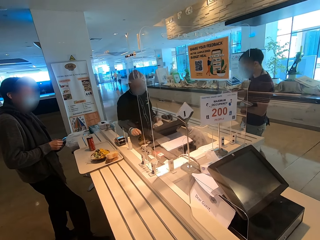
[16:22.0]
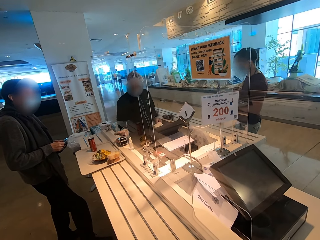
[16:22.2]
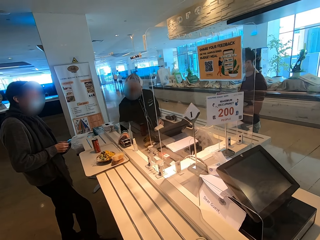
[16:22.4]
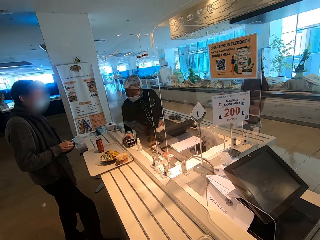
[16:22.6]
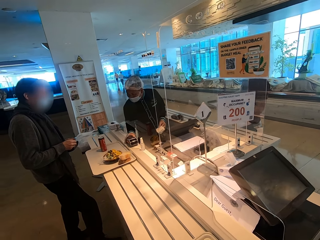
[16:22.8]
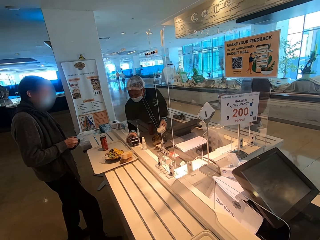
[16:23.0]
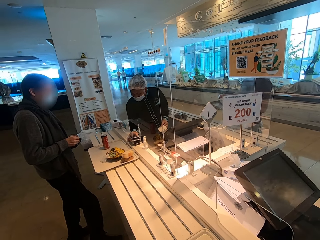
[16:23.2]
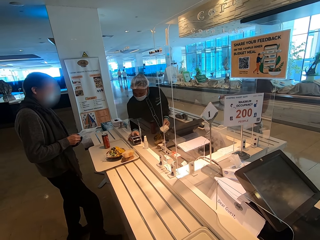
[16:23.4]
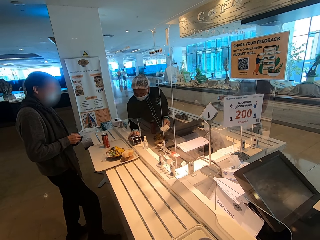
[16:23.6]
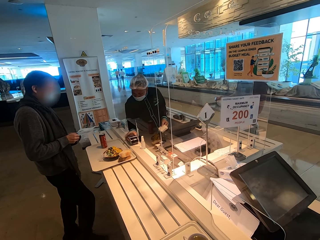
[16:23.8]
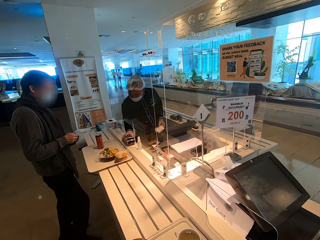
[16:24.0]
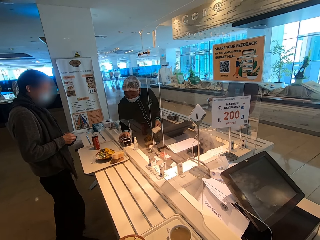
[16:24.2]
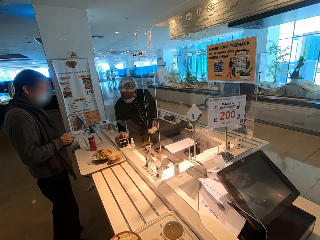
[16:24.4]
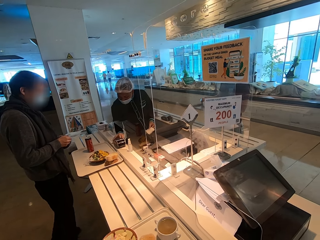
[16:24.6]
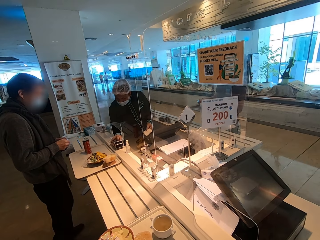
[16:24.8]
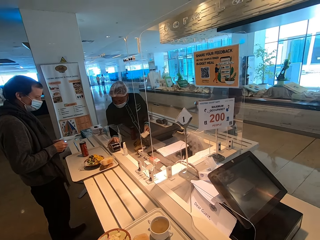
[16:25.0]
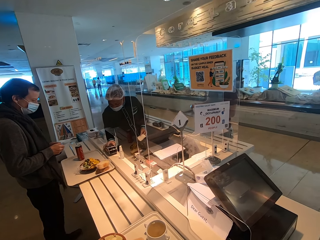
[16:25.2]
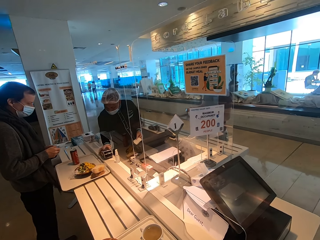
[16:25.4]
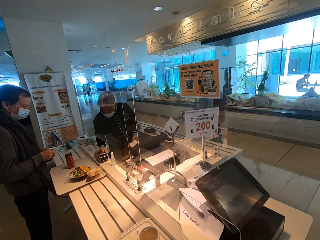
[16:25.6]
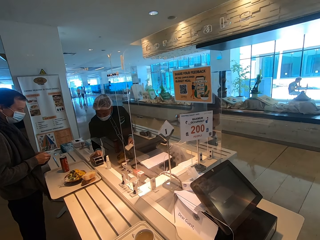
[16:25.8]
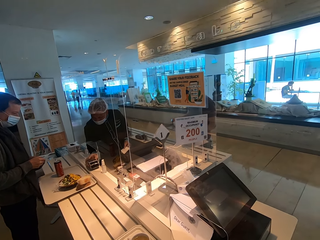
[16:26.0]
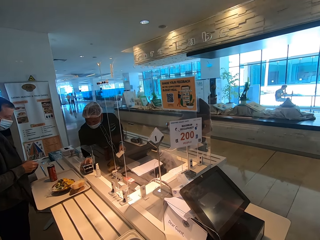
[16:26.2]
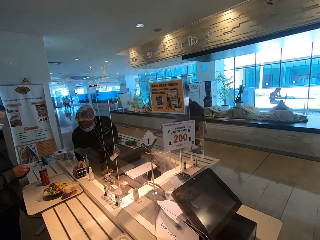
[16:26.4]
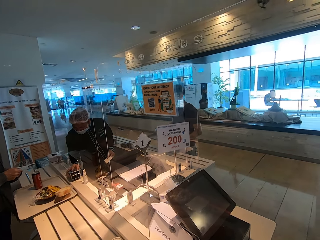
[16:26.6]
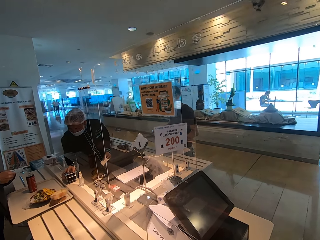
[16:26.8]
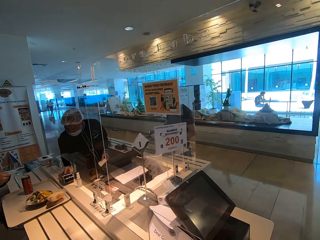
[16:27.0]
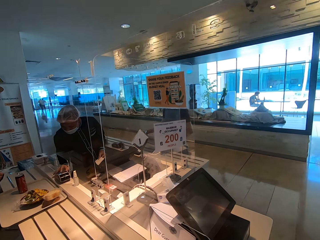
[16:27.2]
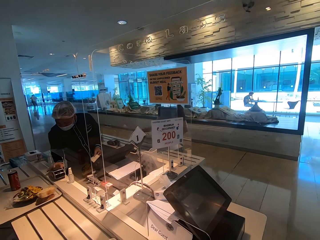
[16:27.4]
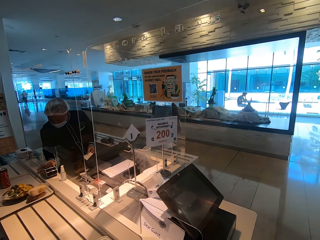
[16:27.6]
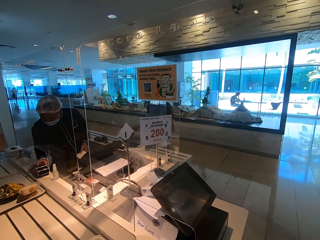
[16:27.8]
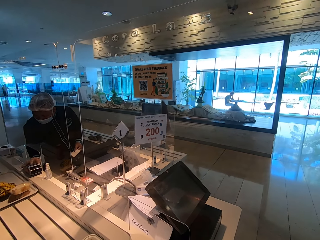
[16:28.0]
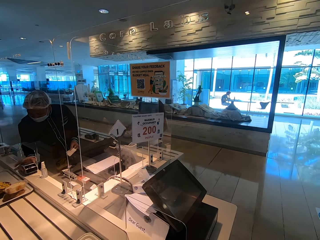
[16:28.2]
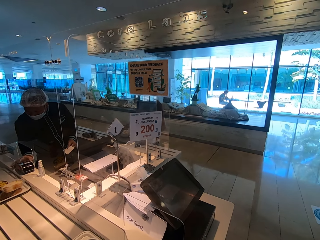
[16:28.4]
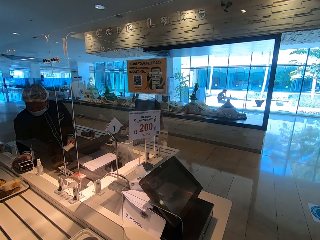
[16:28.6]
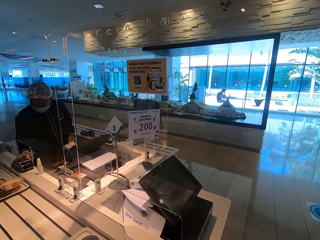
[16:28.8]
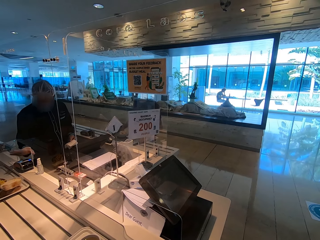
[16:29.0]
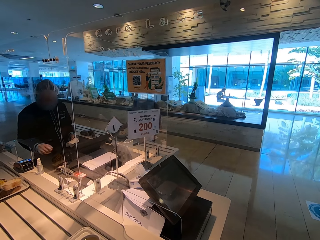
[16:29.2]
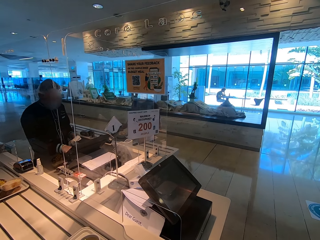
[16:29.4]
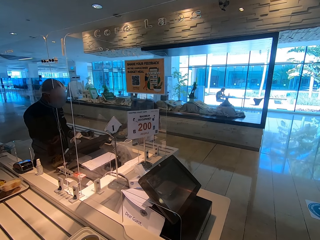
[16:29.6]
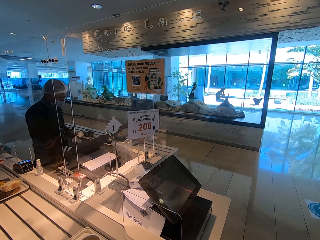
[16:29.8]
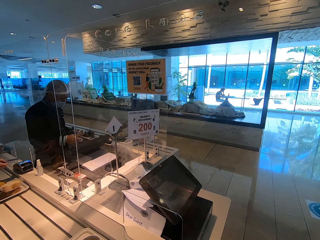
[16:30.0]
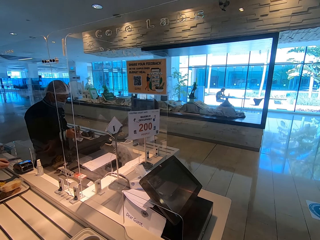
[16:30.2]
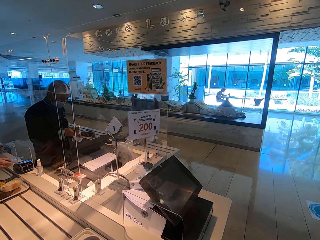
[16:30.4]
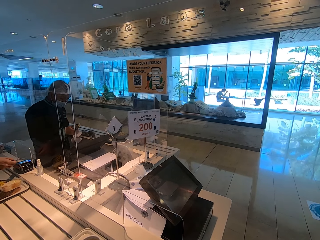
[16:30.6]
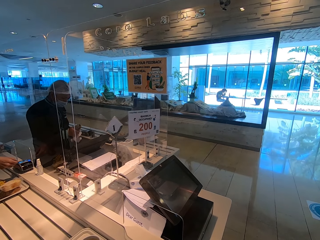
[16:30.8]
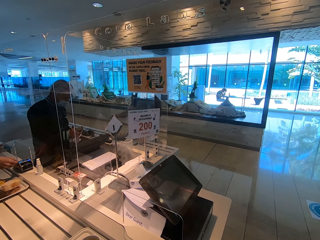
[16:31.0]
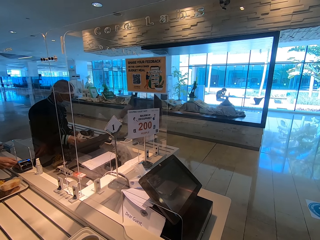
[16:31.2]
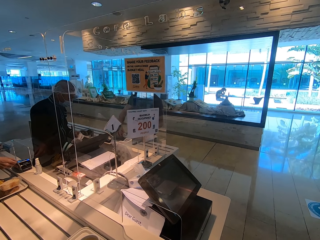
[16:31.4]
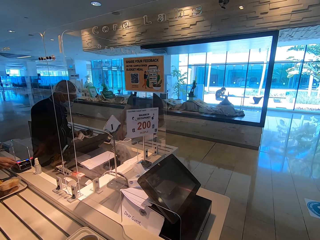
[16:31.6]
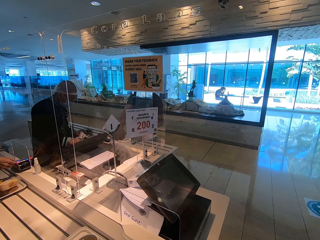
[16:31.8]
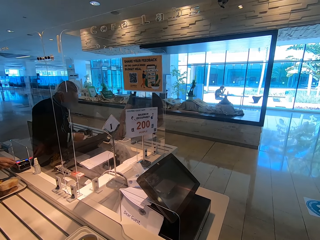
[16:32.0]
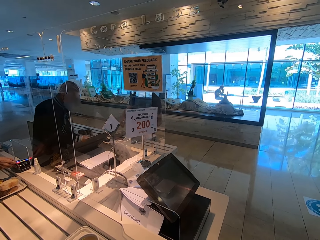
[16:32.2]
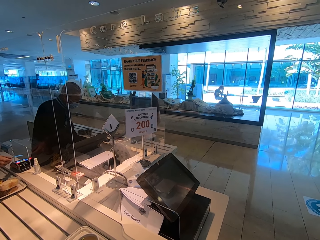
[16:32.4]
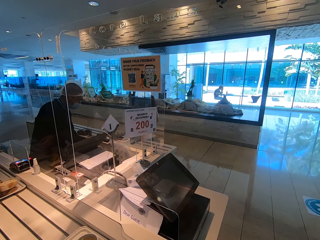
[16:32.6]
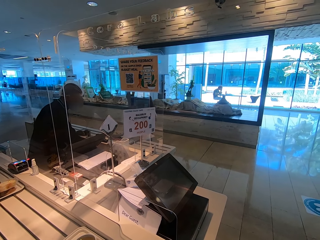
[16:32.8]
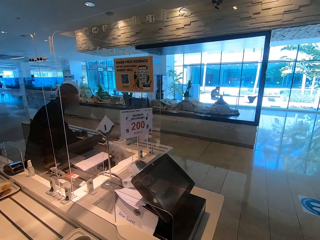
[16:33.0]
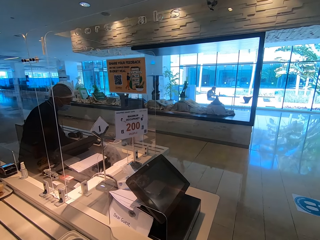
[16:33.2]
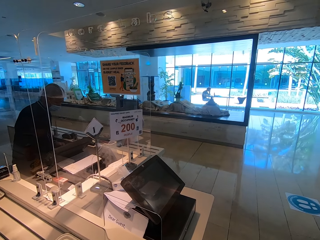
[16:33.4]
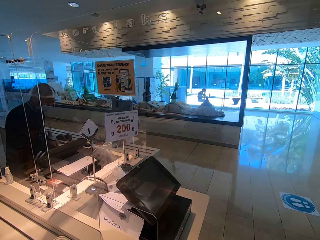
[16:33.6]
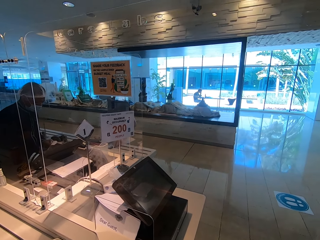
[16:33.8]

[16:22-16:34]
The cashier dials the card machine. The camera wearer places the tray on the counter. The man puts the food tray on the cashier counter. The cashier picks up a stapler and puts the stapler down. Another man slots a card in the card machine.

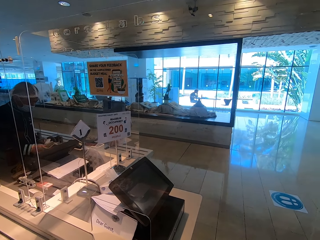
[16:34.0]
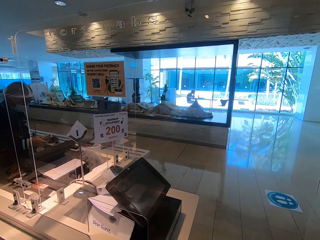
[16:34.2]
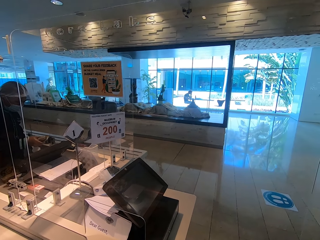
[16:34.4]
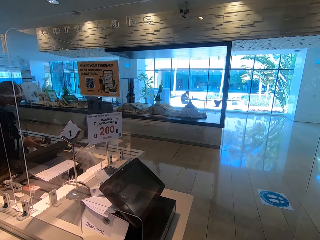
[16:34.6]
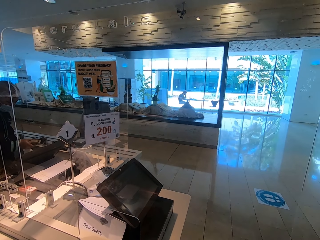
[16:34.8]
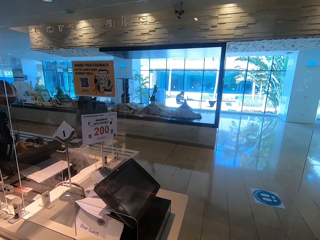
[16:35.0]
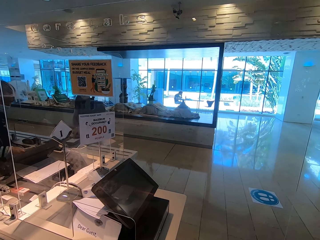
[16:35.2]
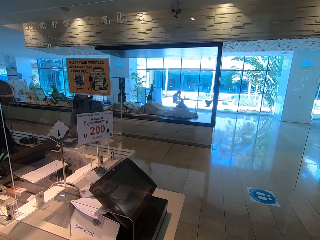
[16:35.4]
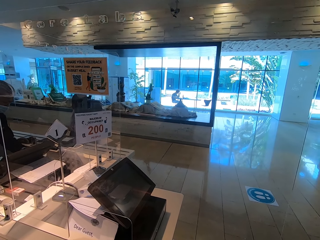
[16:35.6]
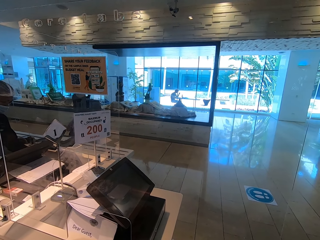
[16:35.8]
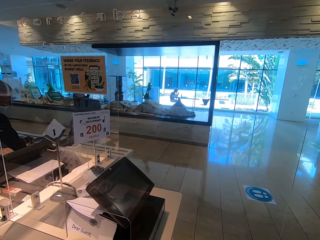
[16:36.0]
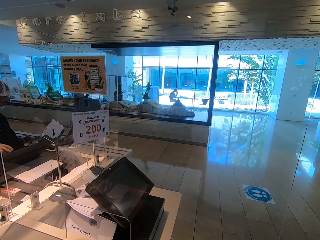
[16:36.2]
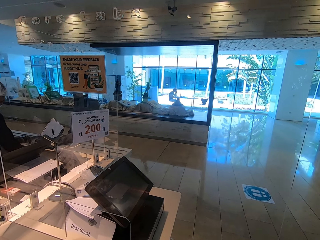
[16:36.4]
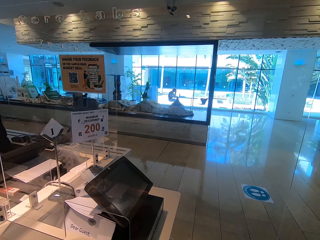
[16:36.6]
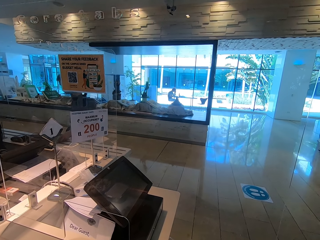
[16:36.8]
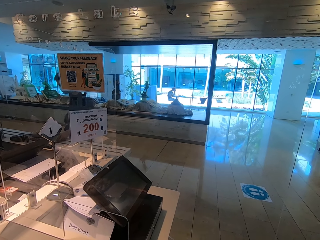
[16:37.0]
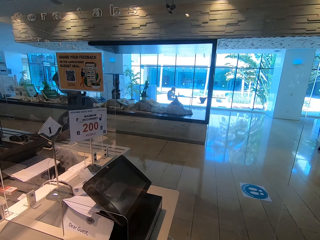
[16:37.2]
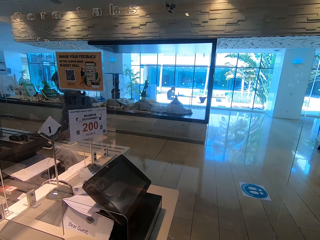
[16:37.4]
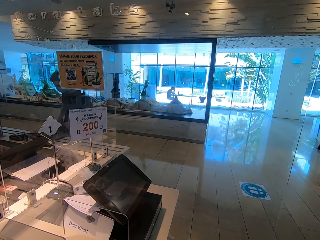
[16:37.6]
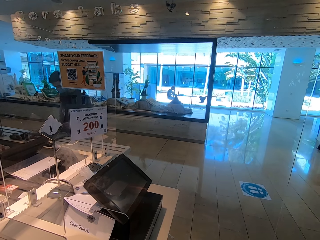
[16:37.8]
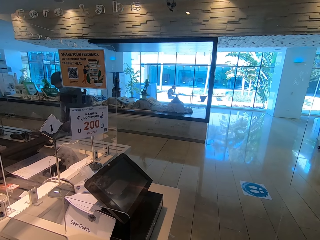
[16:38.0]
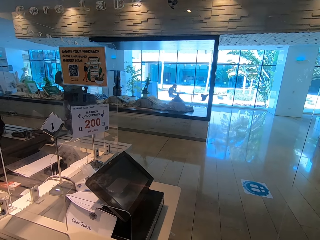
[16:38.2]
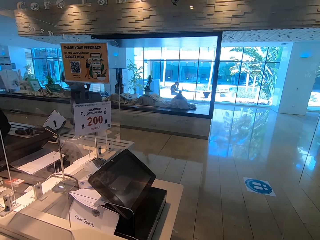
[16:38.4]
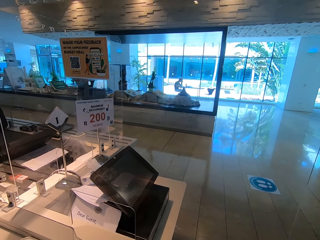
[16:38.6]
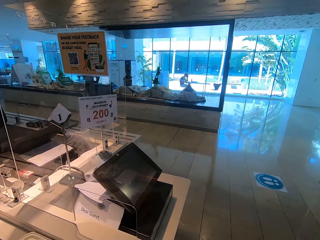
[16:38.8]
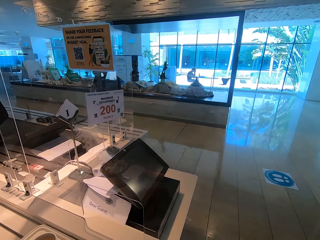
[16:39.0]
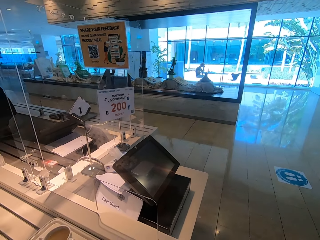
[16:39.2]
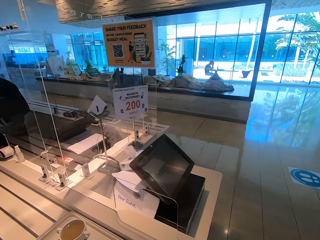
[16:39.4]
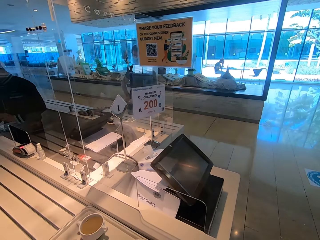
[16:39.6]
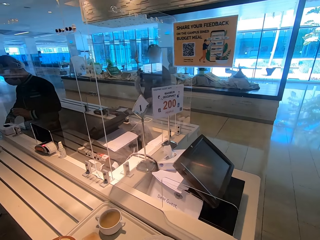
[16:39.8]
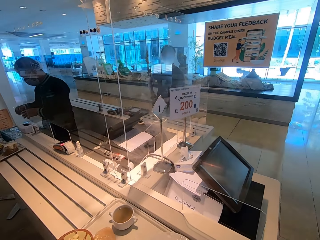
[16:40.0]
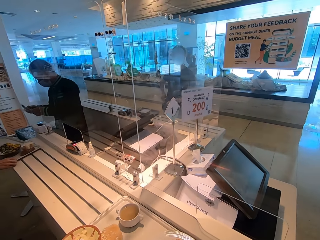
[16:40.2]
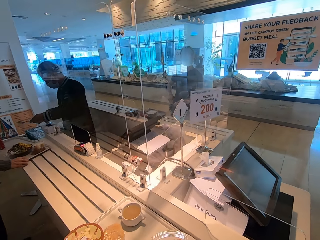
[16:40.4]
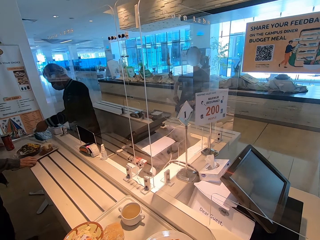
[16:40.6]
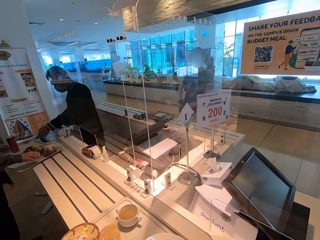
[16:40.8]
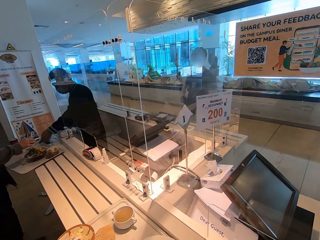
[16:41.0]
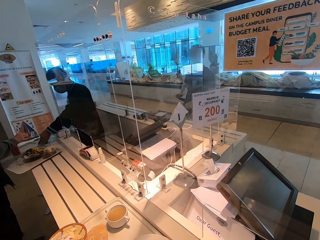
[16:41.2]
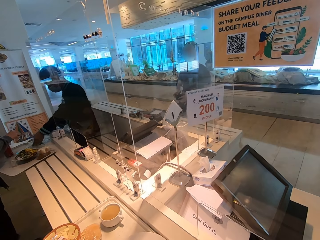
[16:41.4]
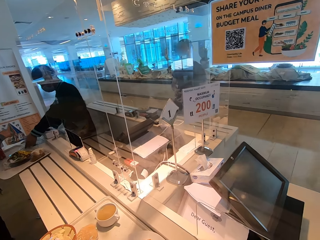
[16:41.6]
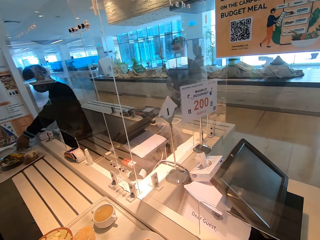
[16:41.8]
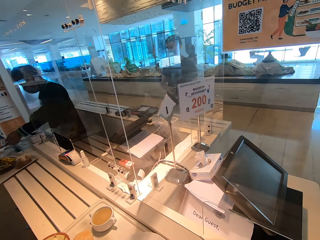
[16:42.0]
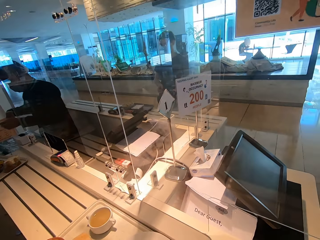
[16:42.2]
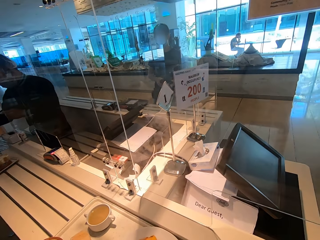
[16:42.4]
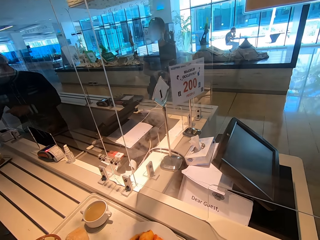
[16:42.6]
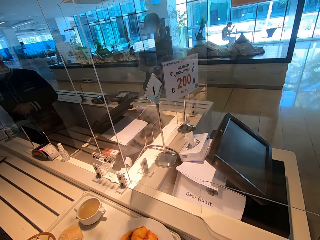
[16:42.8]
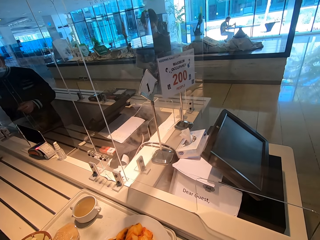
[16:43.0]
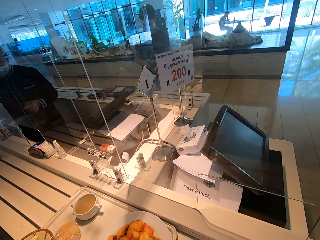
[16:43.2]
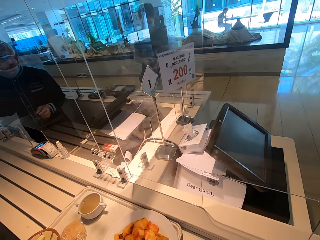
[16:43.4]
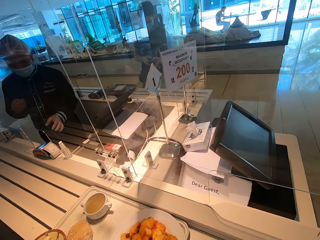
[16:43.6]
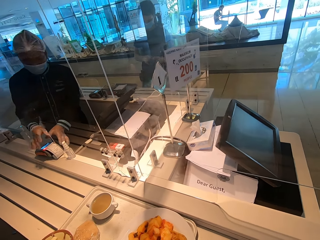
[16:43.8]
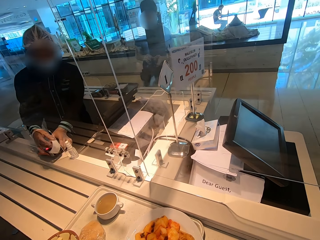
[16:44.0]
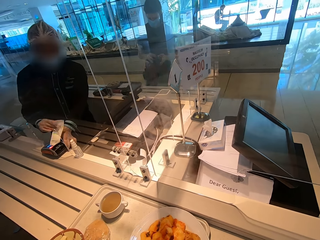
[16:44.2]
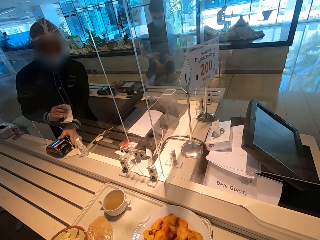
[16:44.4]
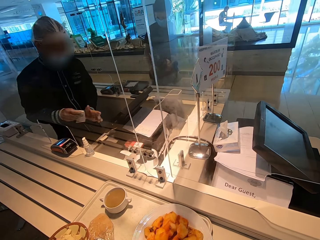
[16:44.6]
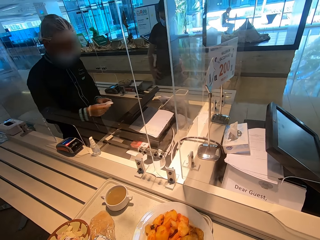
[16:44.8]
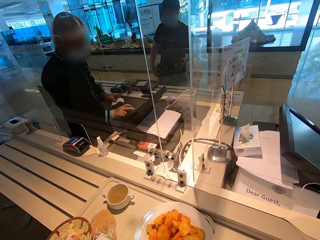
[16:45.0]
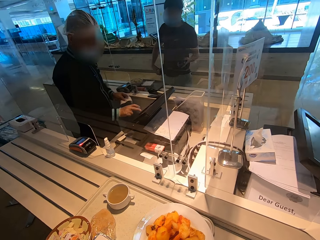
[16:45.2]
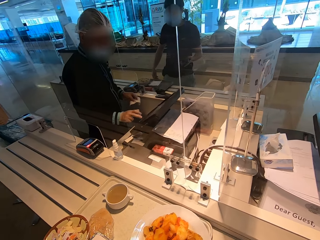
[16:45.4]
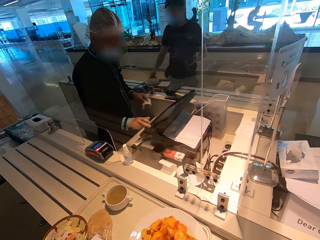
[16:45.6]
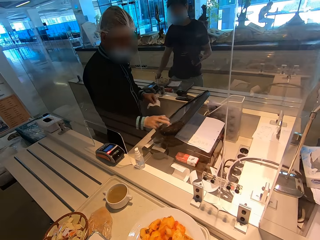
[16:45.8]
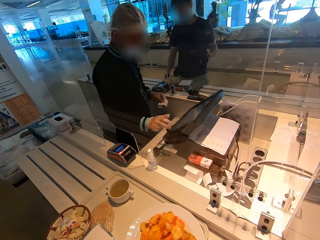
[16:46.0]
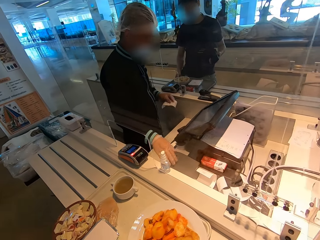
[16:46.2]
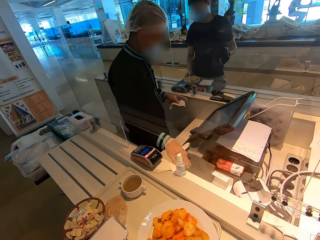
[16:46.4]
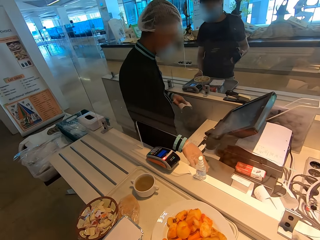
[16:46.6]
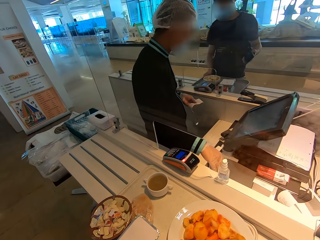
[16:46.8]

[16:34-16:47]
The cashier picks up the stapler and puts the stapler down. The first man moves aside the food tray on the counter and opens his side bag. The camera wearer pushes the tray on the counter. The cashier picks up a spoon and puts the spoon on the food tray. The first man picks his wallet from the bag. The cashier pulls out a receipt from the machine and dials the computer.
